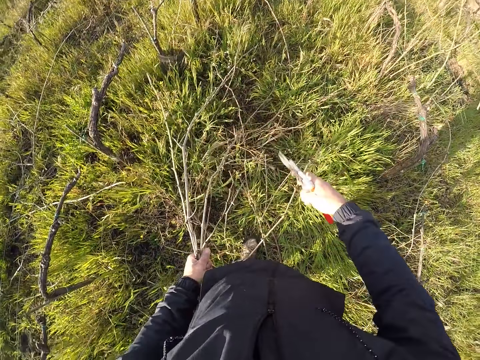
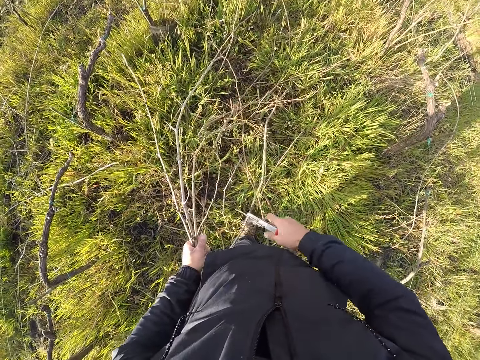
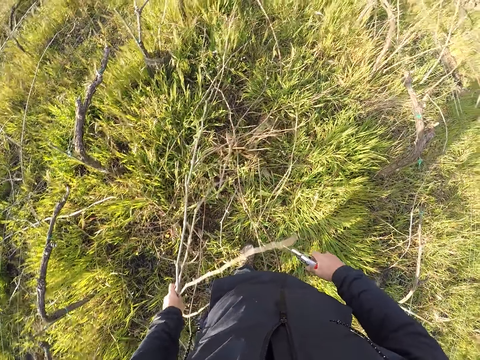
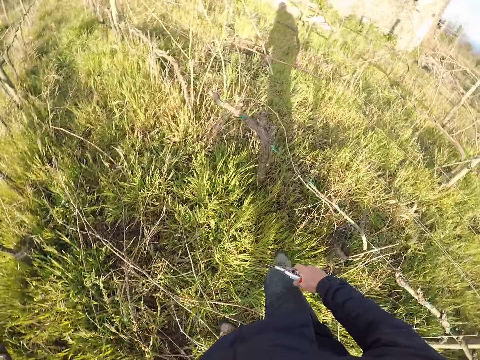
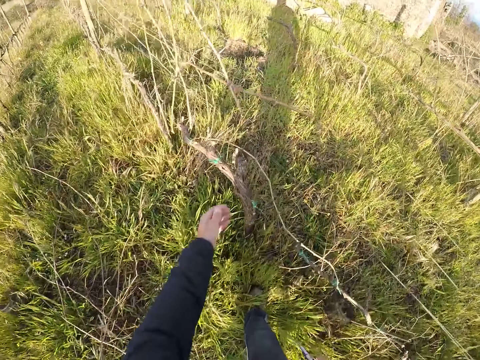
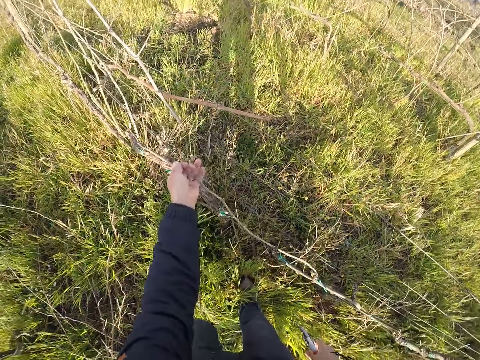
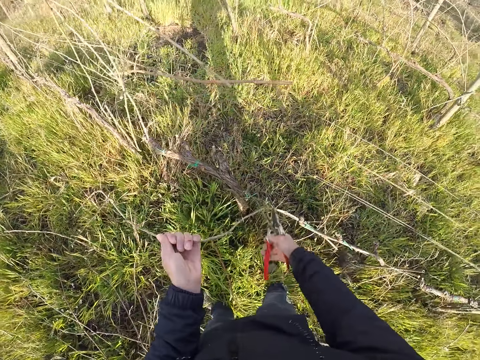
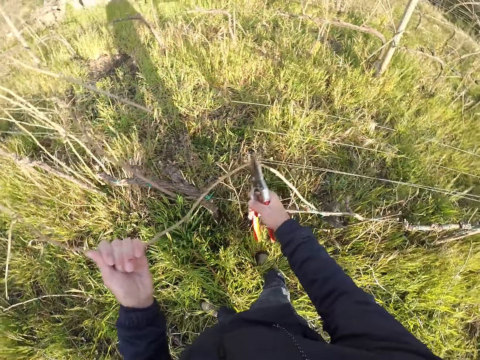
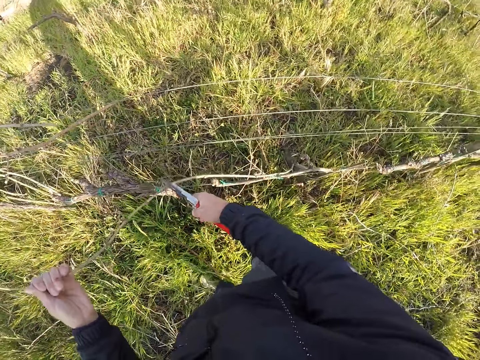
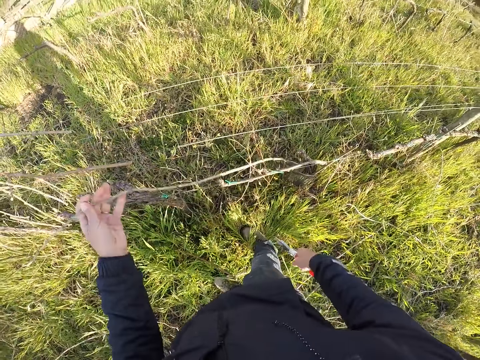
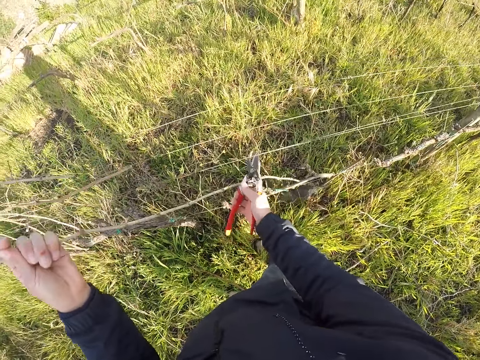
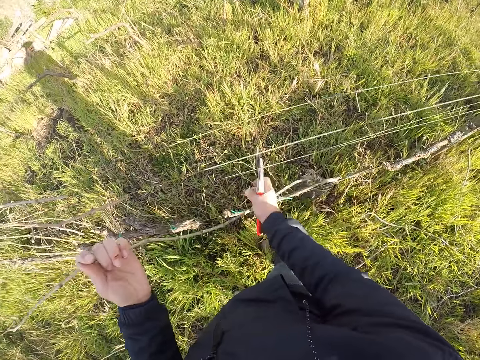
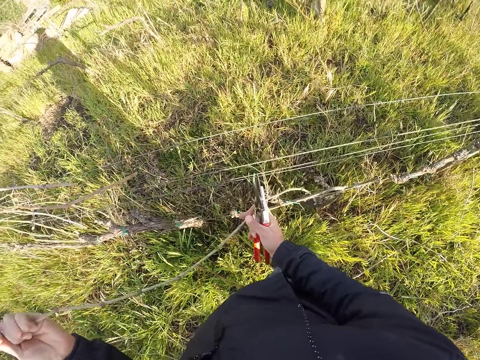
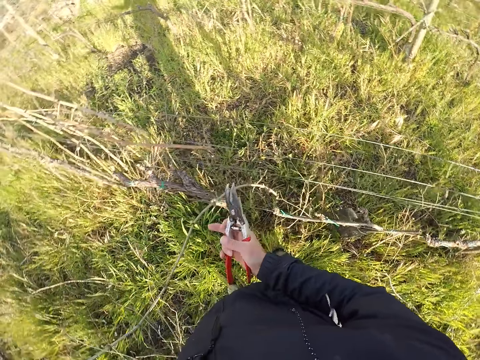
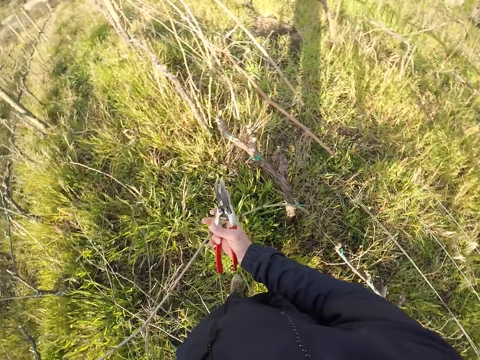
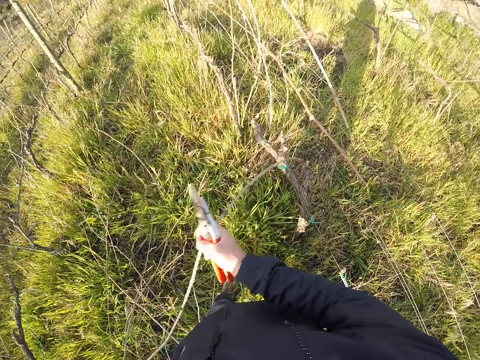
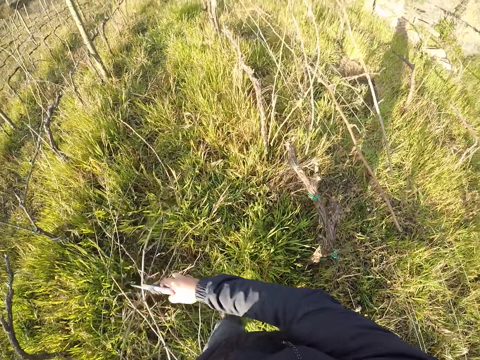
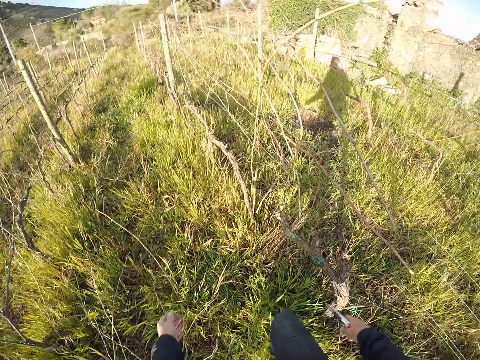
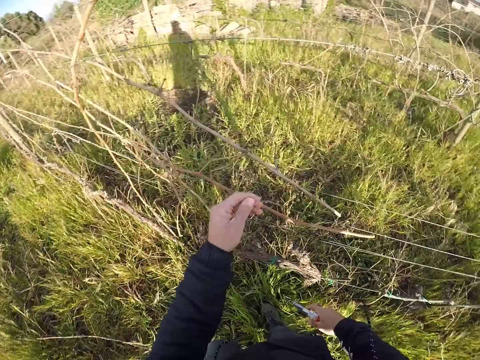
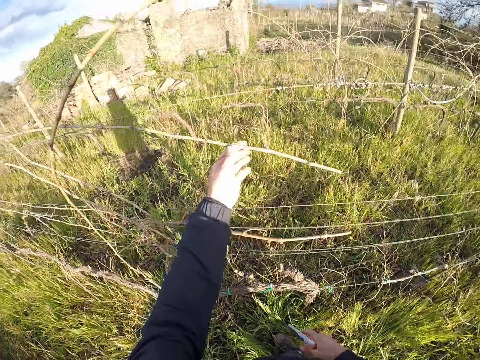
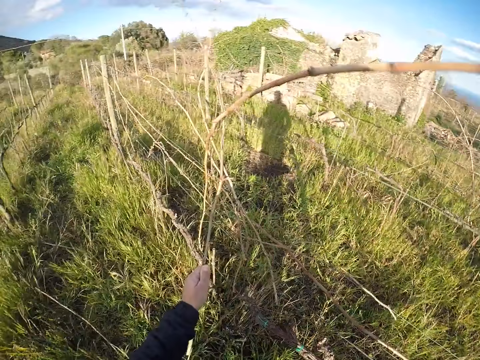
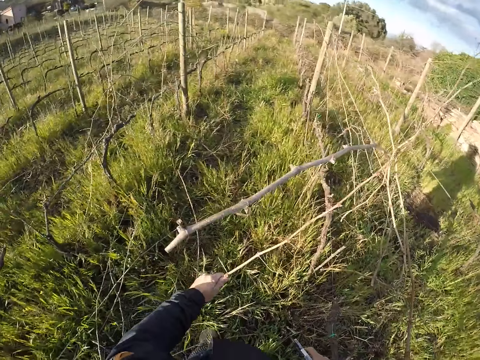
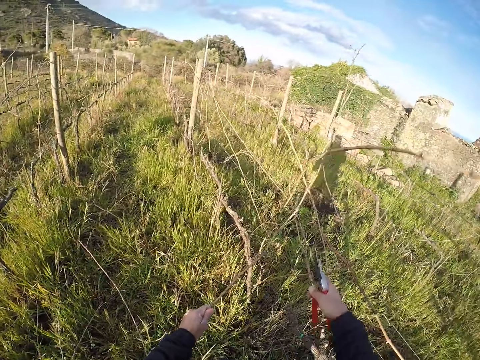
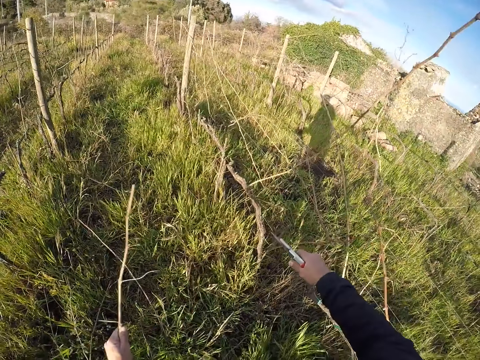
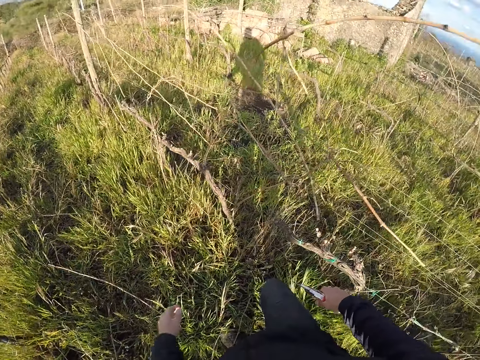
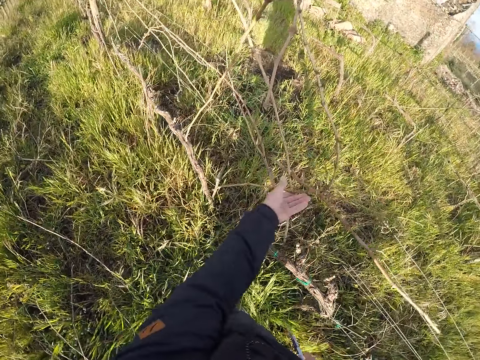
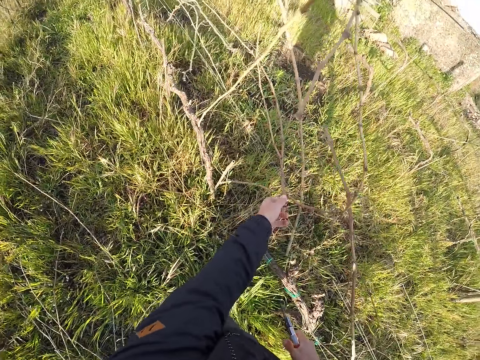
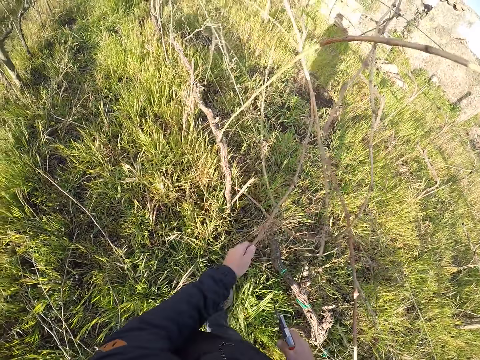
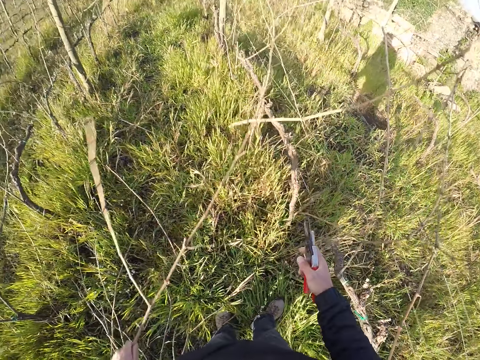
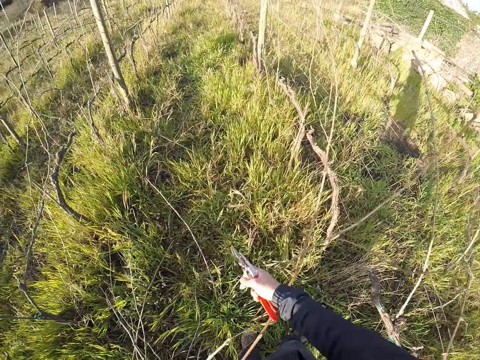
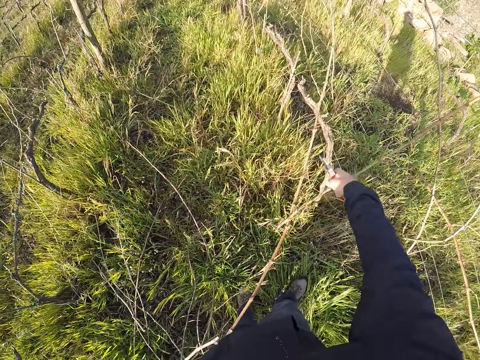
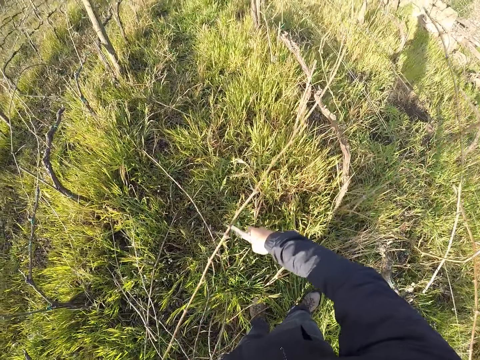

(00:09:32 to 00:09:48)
The camera wearer cuts the twig or dry plantation in his left hand with the twig cutter or pruning shear in his right hand. He drops the dry plantation on the ground. He pulls a twig from the fence with his left hand. He cuts the twig in his left hand with the twig cutter in his right hand. He pulls the twig from the fence with his right hand. He drops the dry plantation on the ground. He pulls a twig from the fence with his left hand. He cuts the twig in his left hand with the twig cutter in his right hand. He drops the dry plantation on the ground. He pulls a twig from the fence with his left hand.

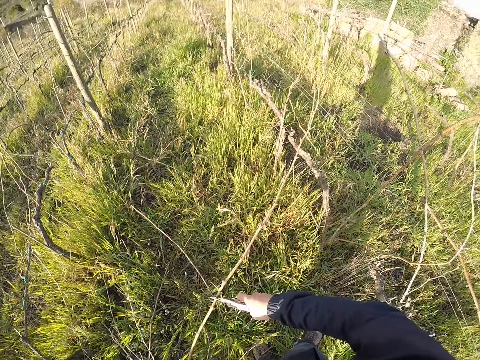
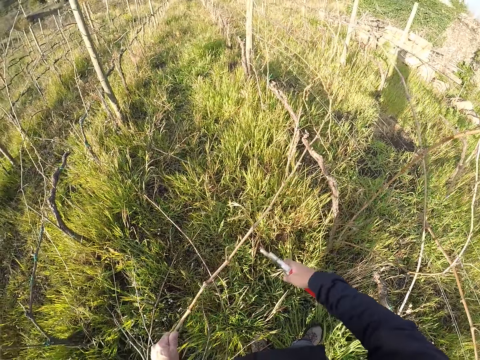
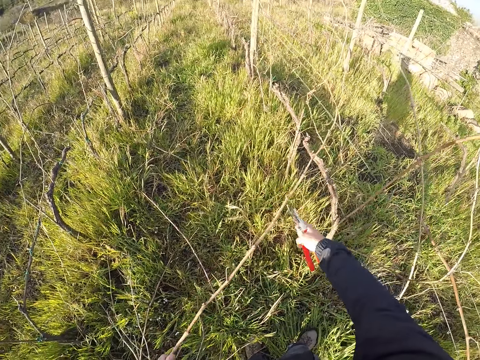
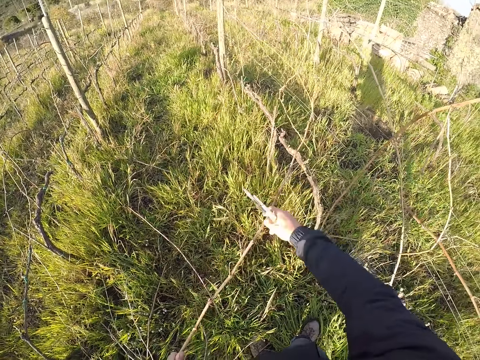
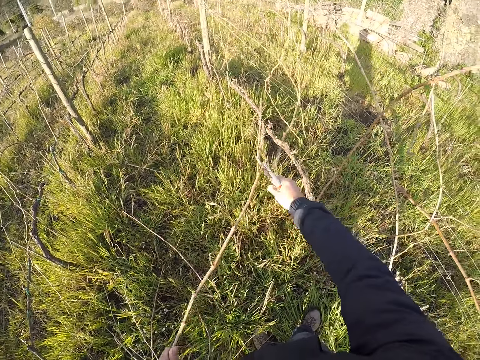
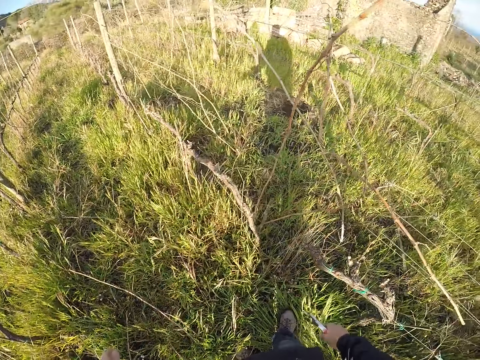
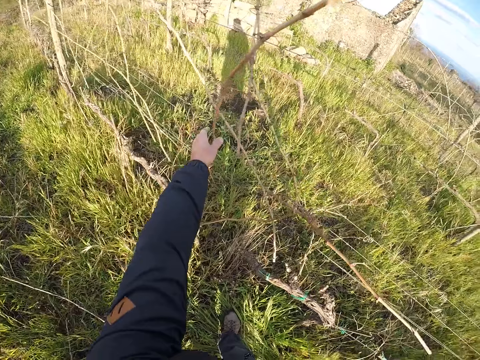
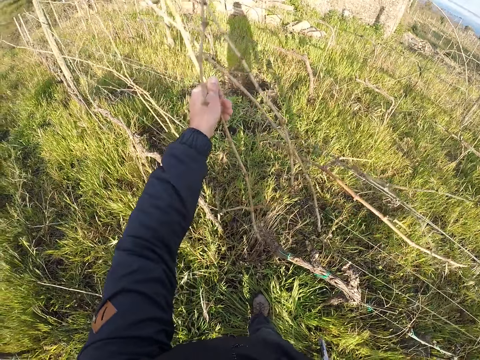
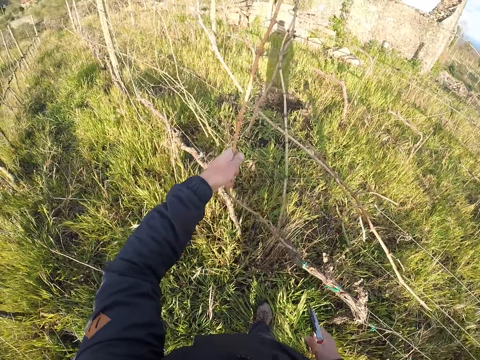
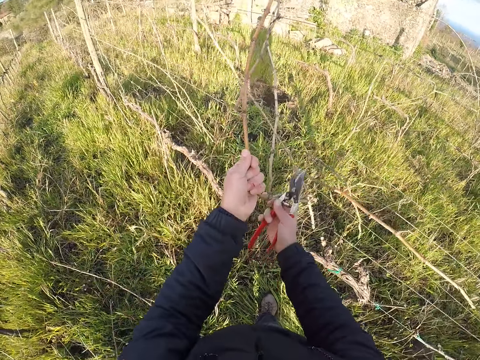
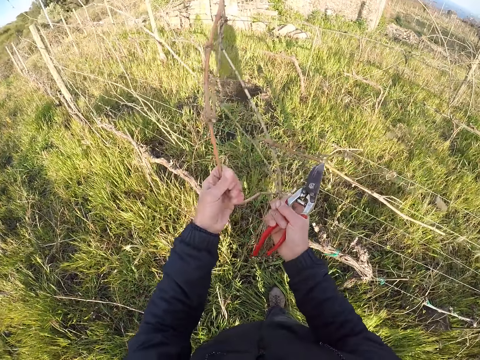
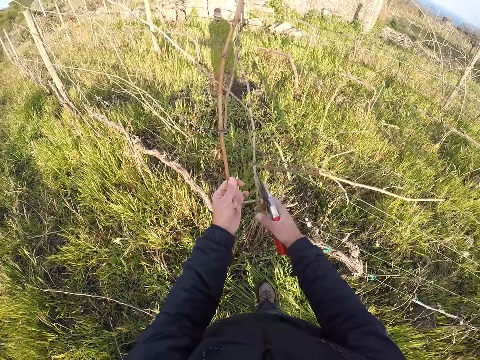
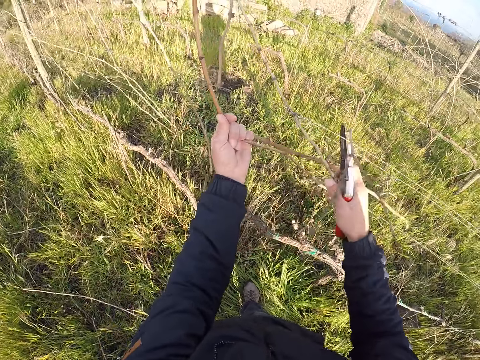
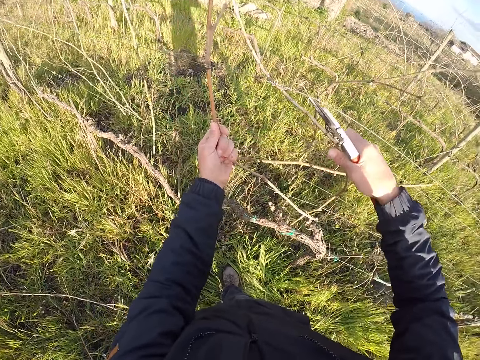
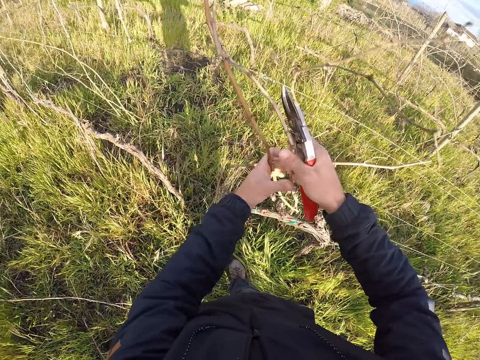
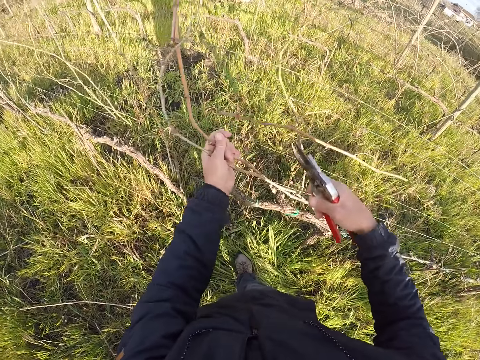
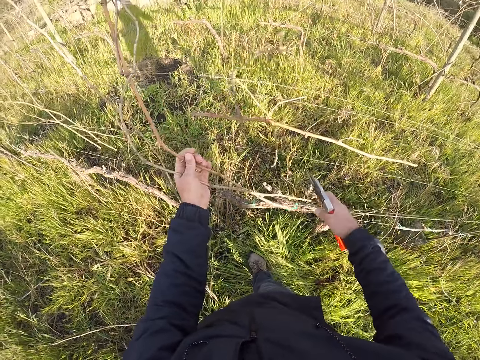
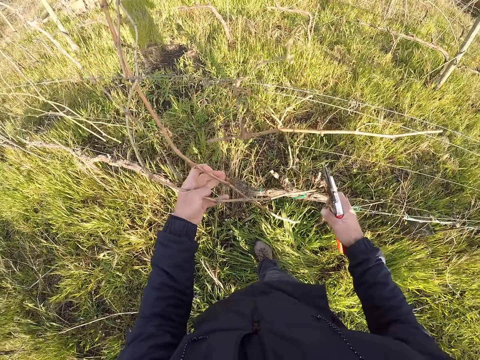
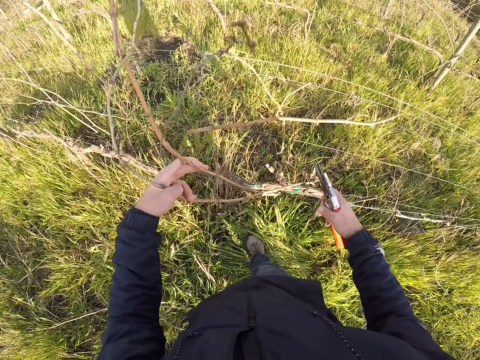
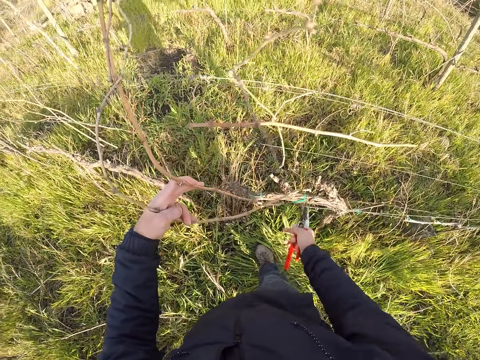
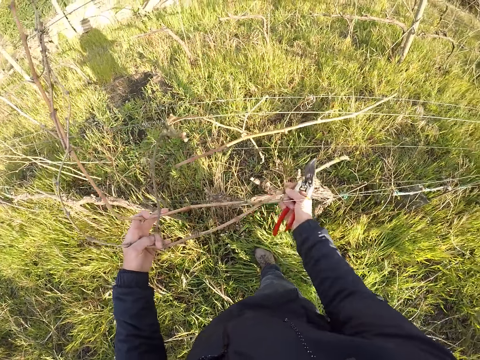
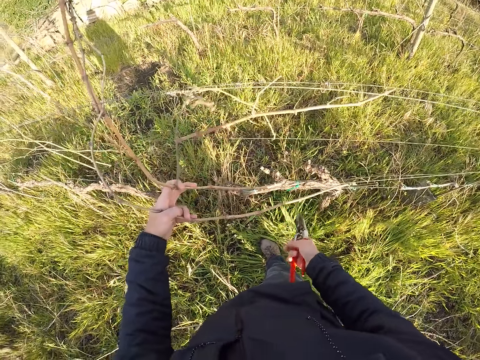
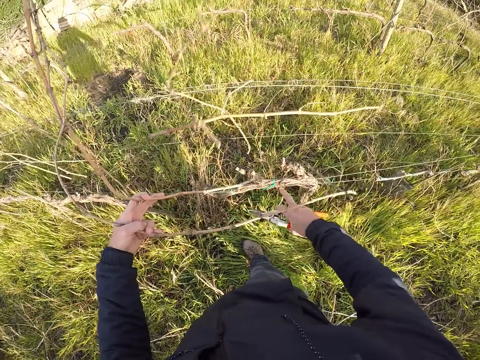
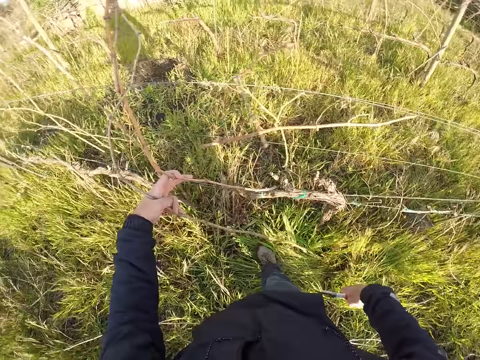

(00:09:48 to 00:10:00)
The camera wearer cuts the twig or dry plantation in his left hand with the twig cutter or pruning shear in his right hand. He drops the dry plantation on the ground. He pulls twigs from the fence with both hands.
